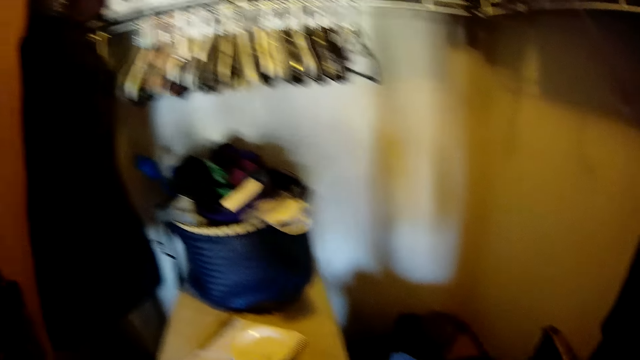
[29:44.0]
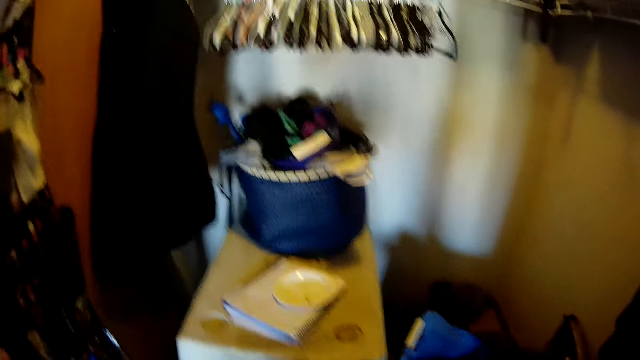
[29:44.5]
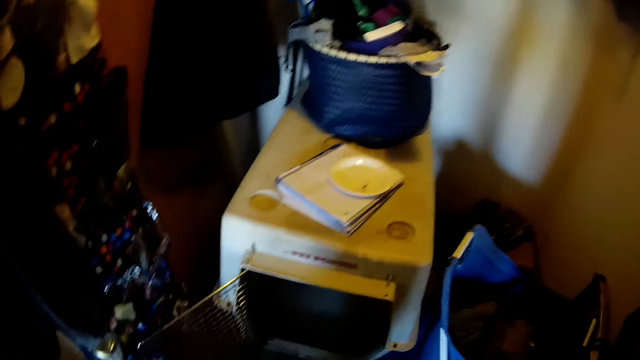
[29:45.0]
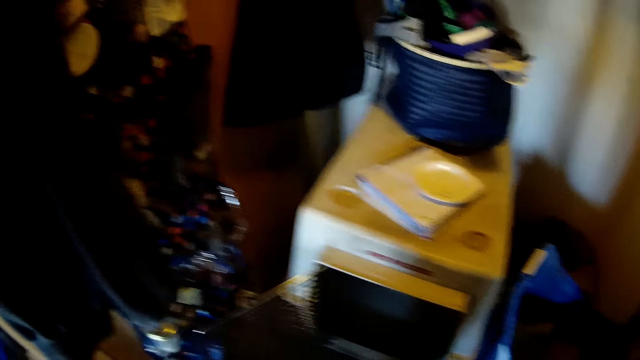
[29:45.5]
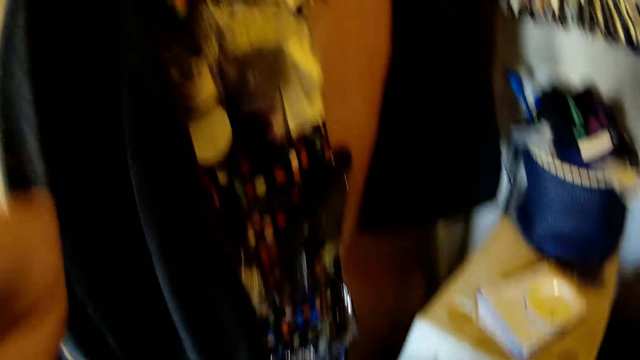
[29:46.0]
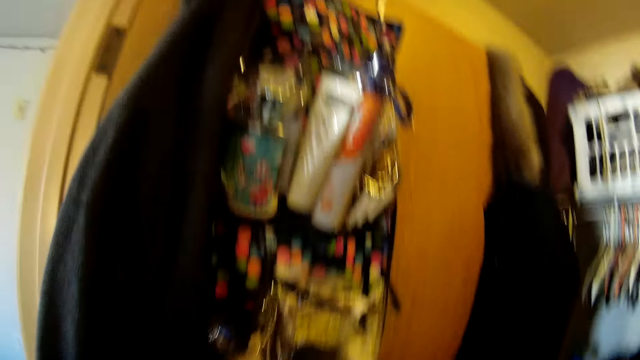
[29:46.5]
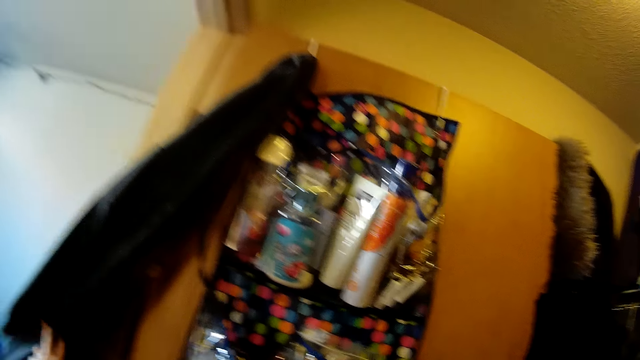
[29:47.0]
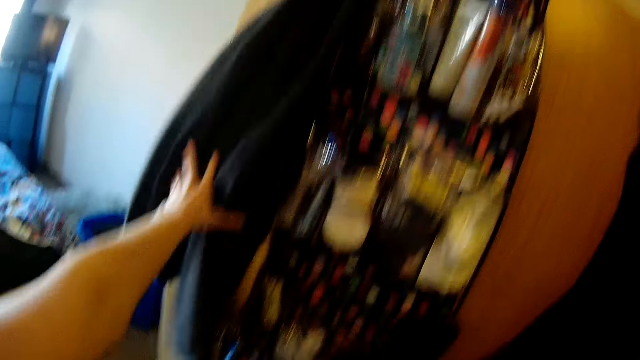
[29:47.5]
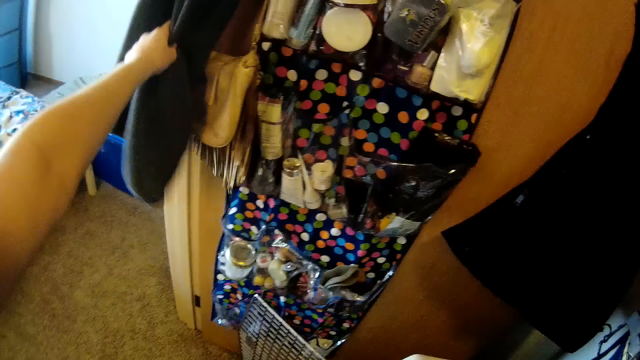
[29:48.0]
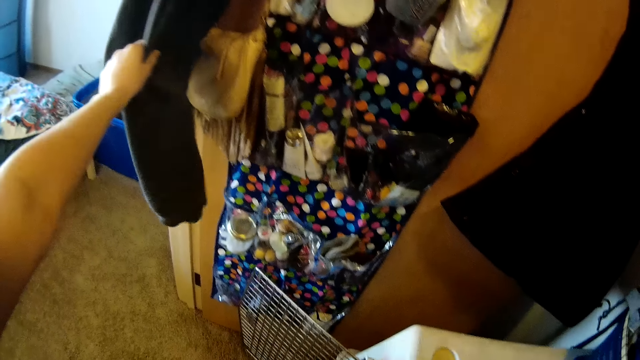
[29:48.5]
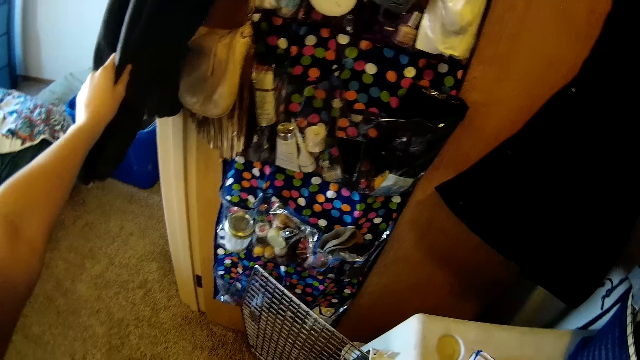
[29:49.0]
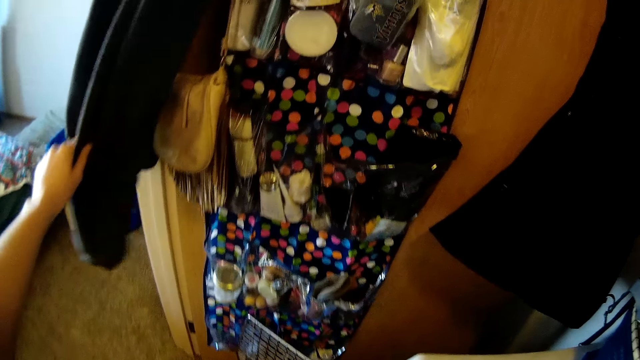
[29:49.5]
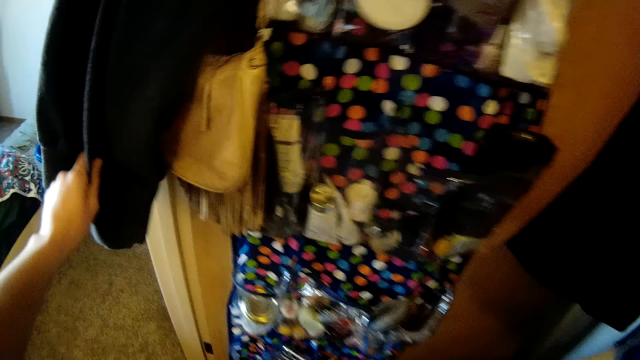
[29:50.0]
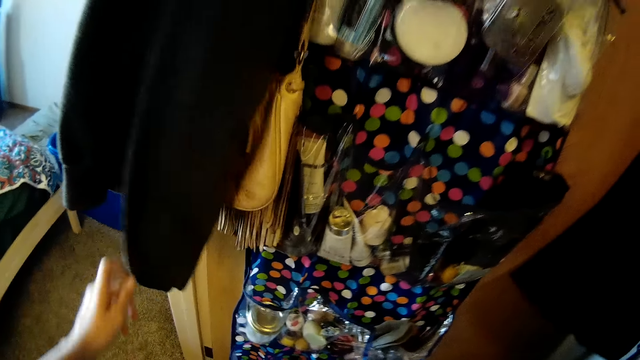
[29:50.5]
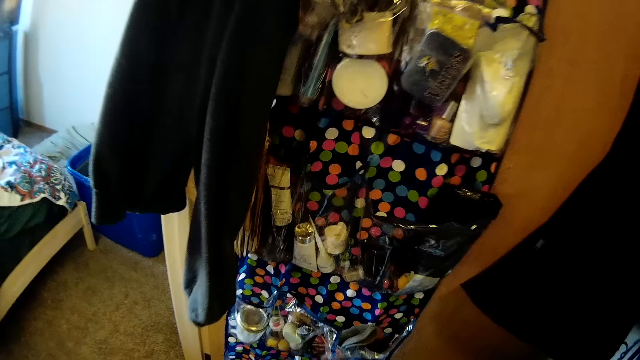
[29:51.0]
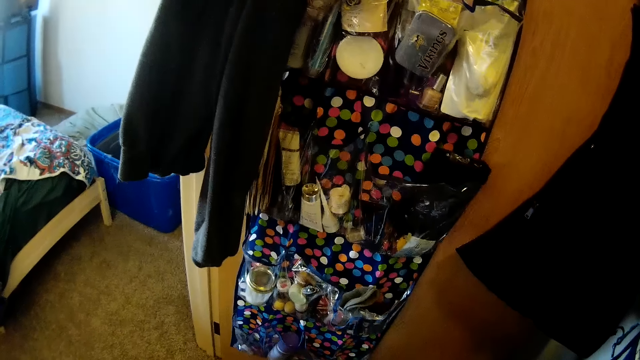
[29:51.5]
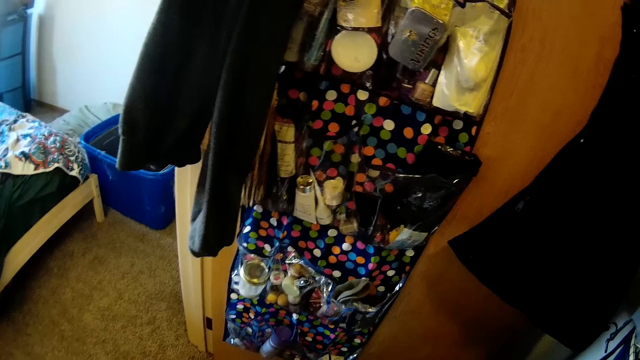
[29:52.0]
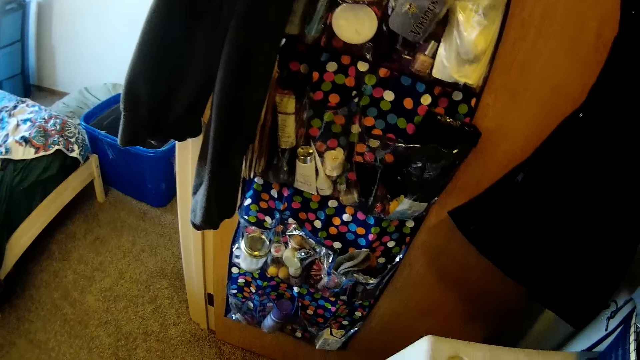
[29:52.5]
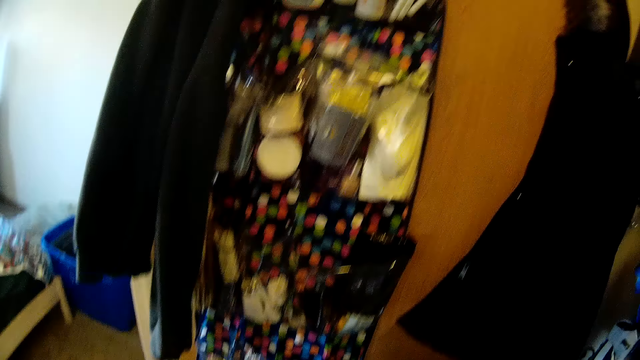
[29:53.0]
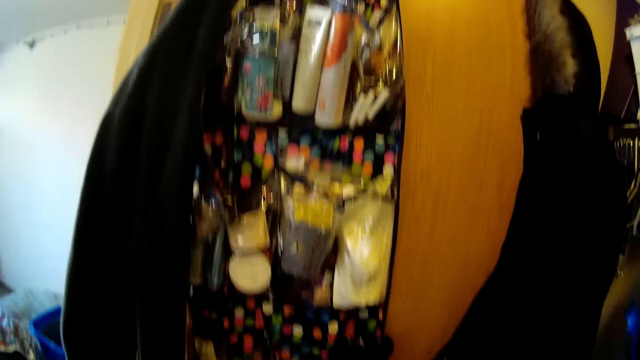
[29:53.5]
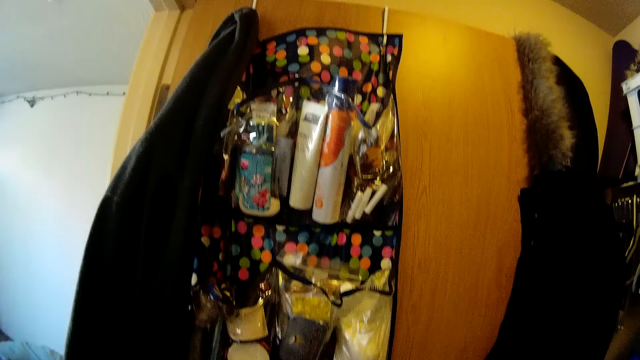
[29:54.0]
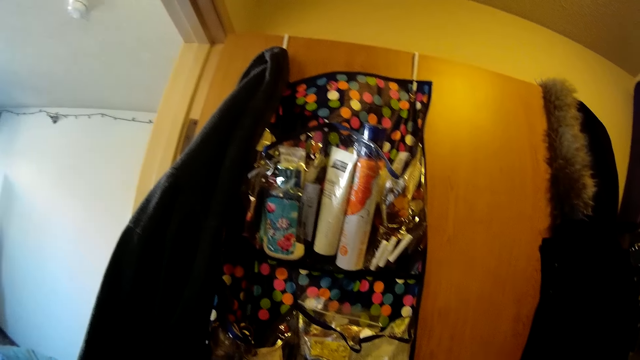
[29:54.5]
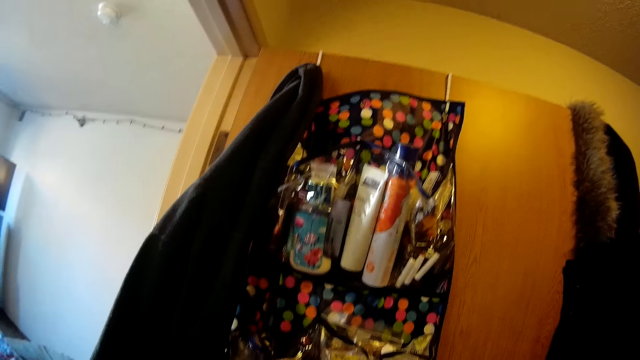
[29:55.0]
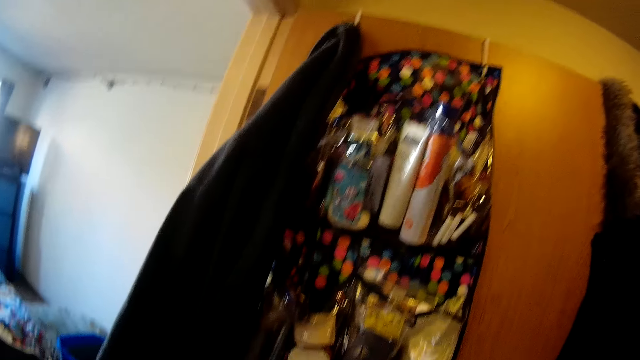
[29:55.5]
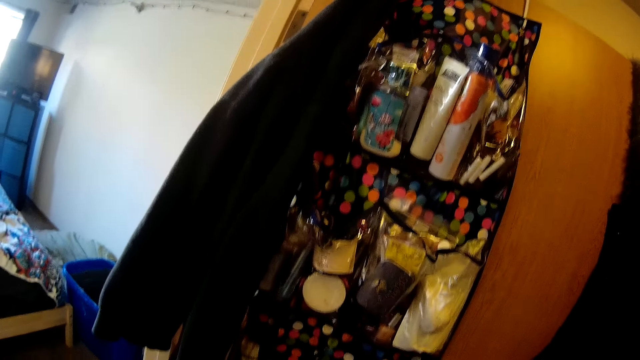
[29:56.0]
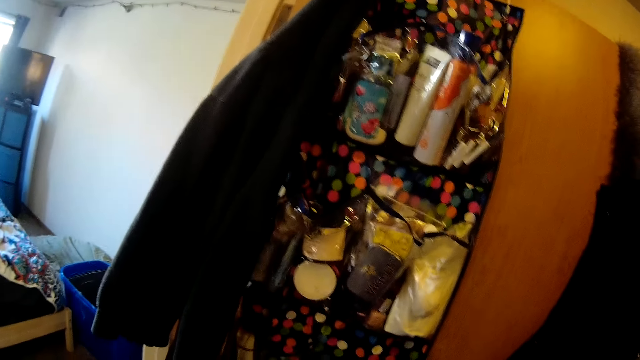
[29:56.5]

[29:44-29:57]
The camera wearer holds a piece of cloth. They move the cloth. They look at a handbag. They release the piece of cloth. They look at cosmetics.

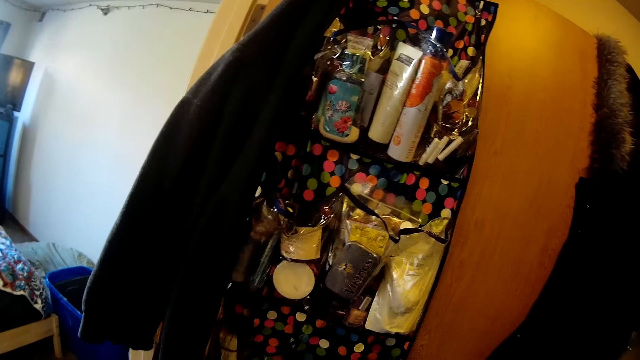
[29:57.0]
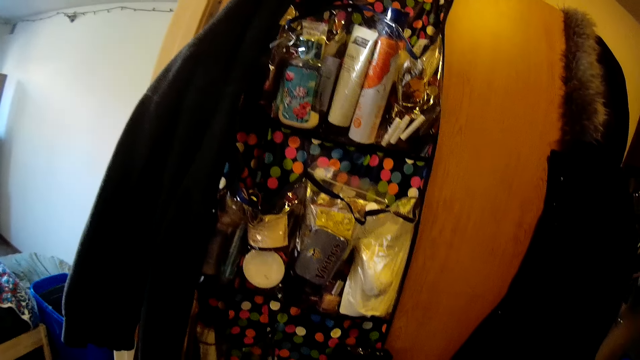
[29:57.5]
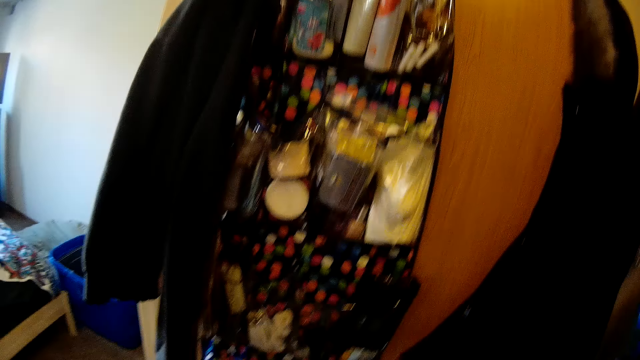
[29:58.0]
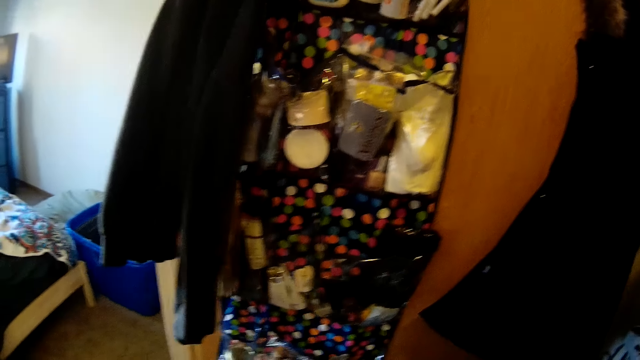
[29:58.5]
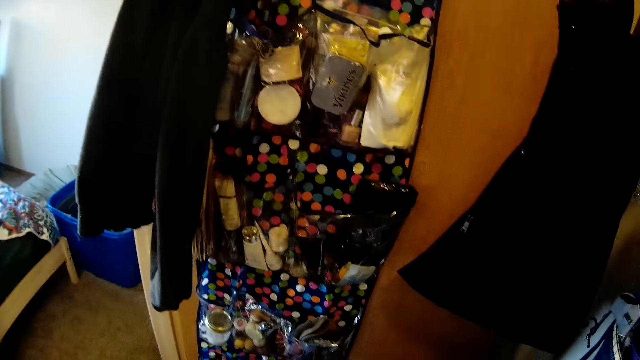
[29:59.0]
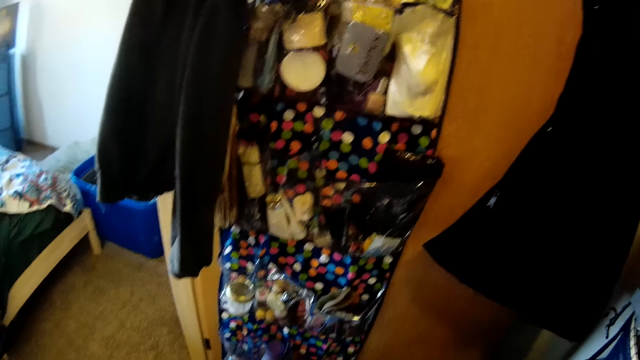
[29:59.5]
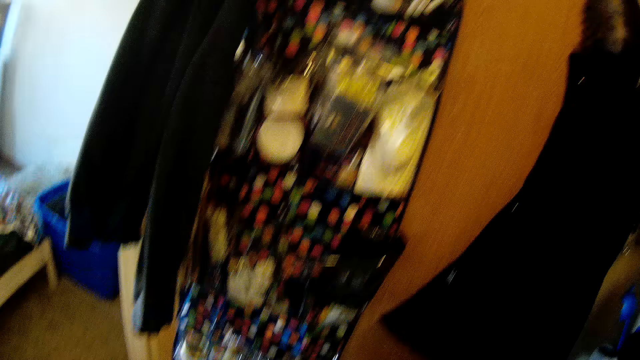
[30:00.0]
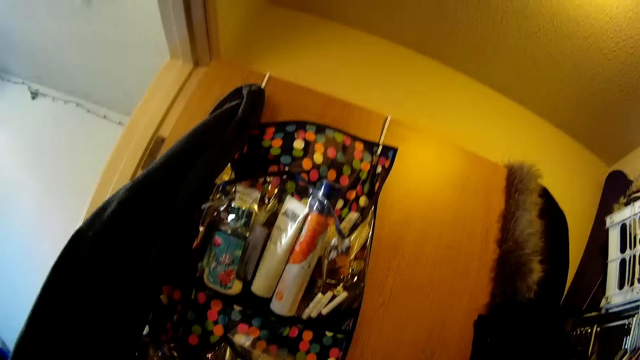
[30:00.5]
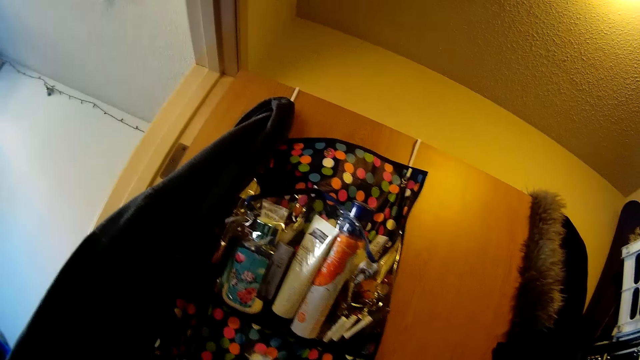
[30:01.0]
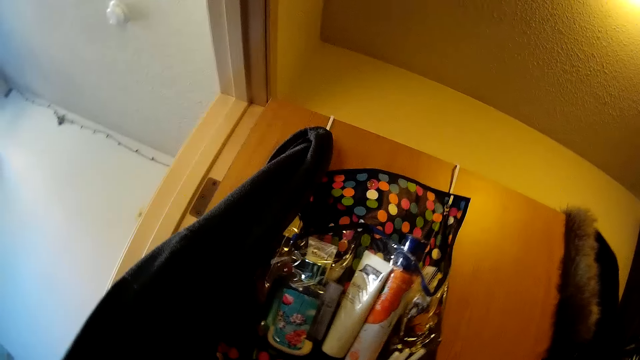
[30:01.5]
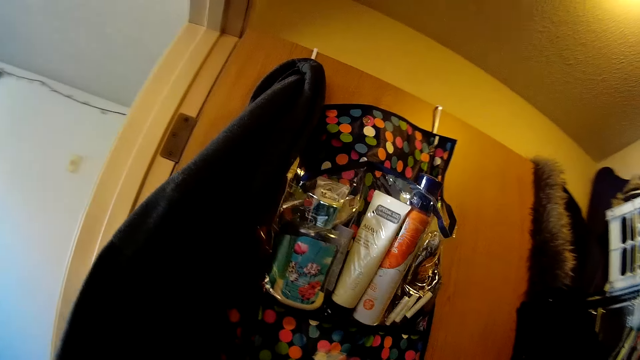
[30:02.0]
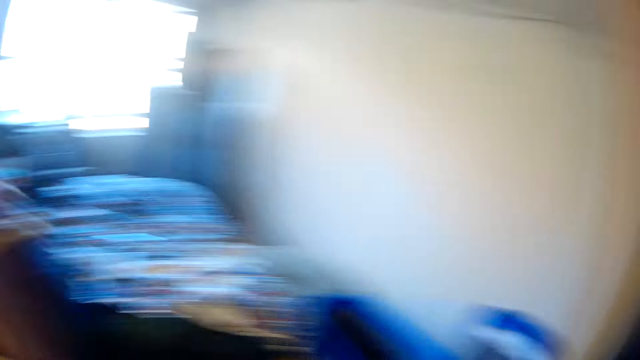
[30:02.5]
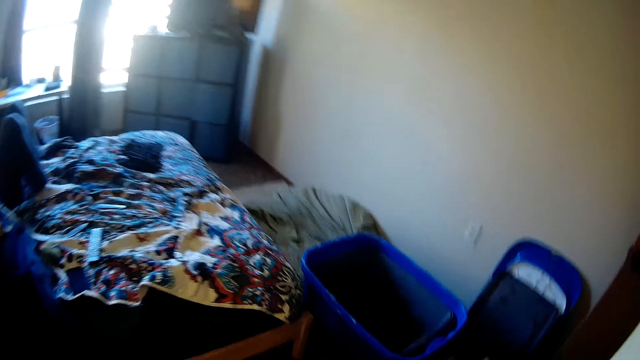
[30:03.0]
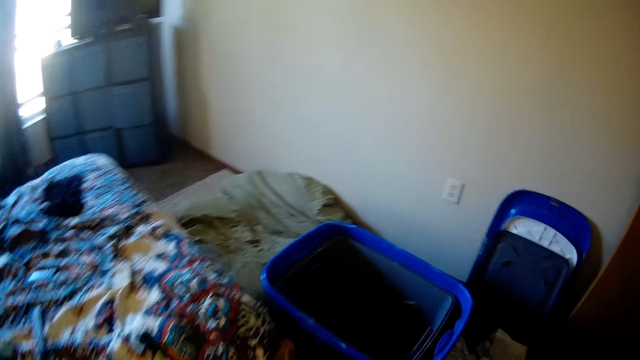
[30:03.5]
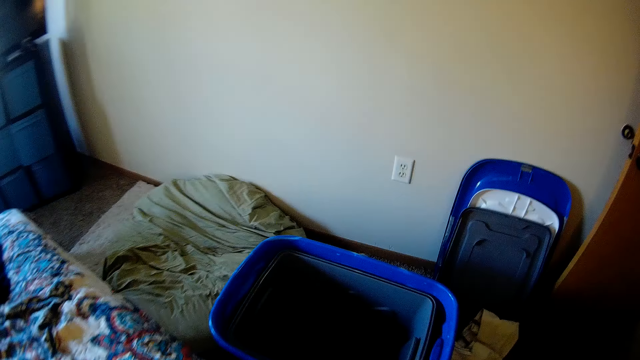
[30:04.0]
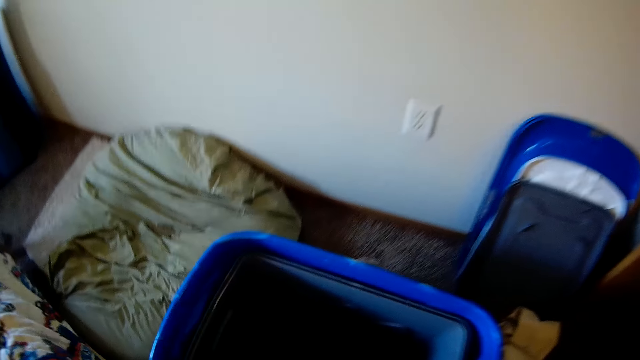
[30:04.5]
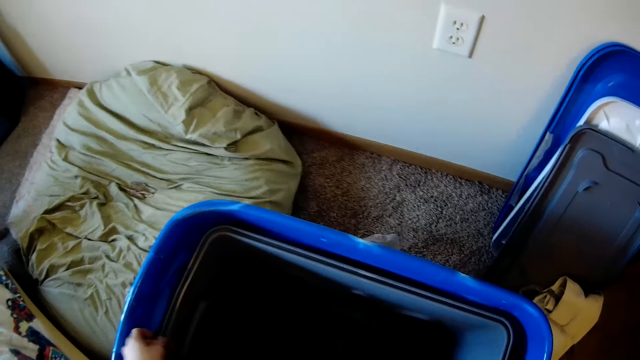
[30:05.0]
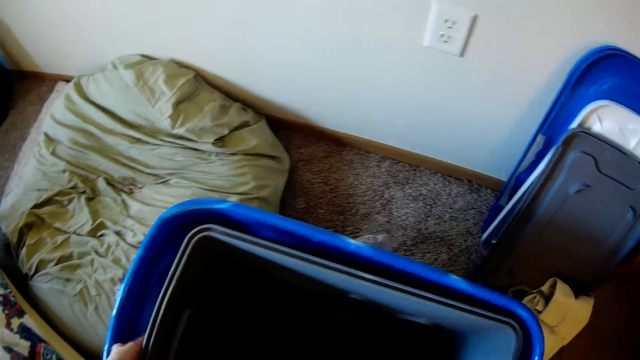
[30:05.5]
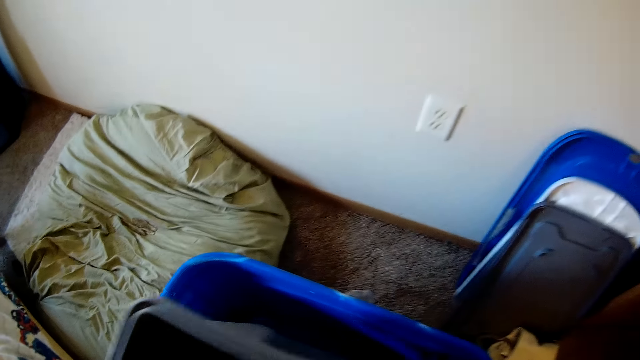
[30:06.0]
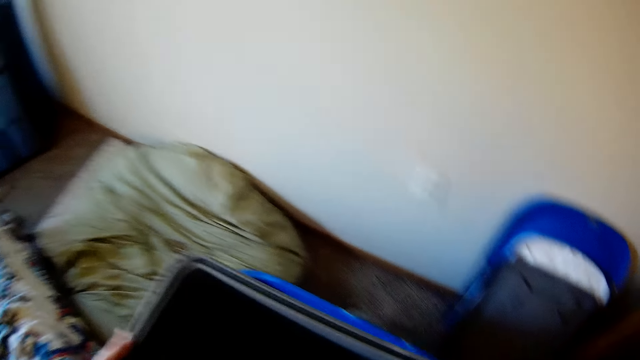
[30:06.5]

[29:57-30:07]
The camera wearer walks to a bedroom. They pick up a storage bucket.
